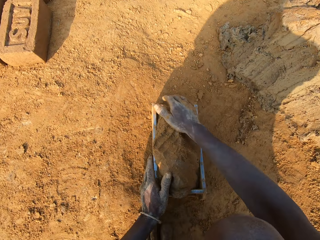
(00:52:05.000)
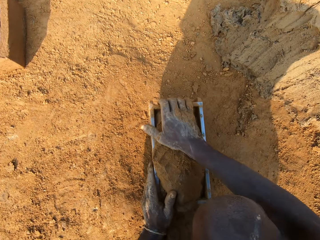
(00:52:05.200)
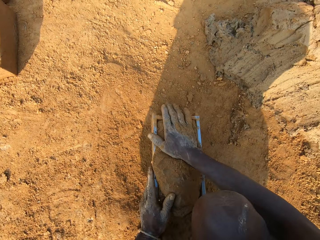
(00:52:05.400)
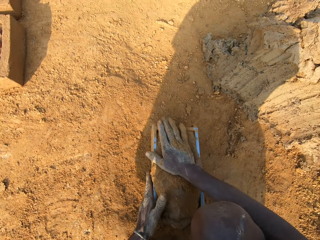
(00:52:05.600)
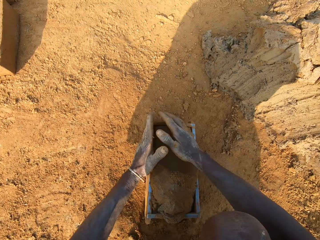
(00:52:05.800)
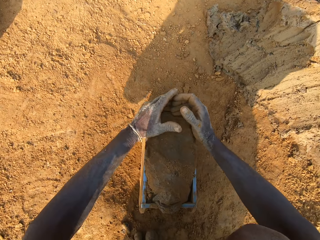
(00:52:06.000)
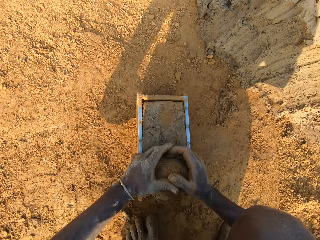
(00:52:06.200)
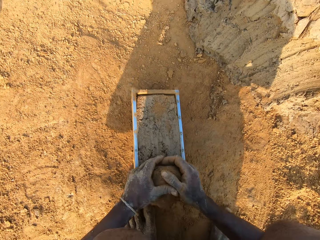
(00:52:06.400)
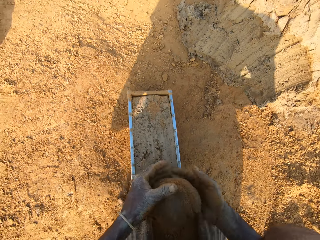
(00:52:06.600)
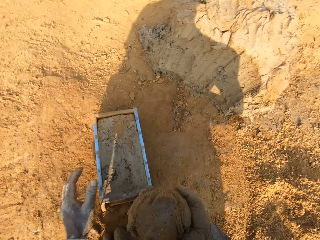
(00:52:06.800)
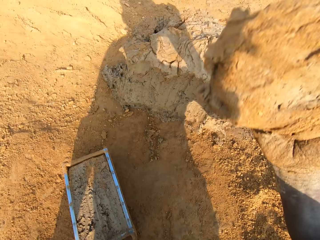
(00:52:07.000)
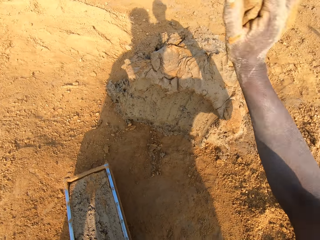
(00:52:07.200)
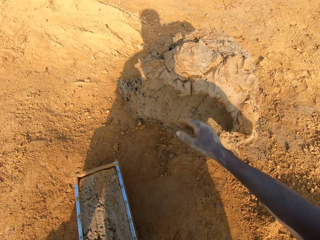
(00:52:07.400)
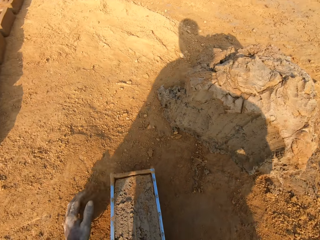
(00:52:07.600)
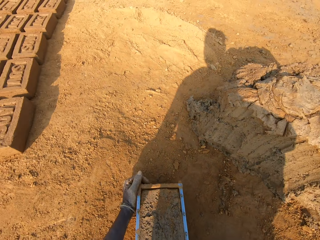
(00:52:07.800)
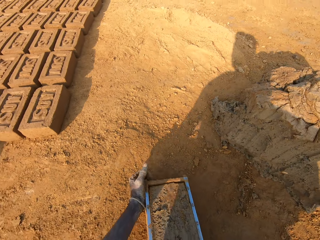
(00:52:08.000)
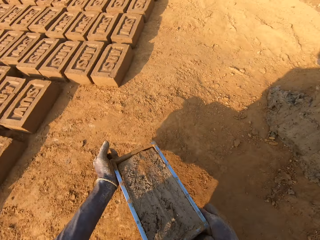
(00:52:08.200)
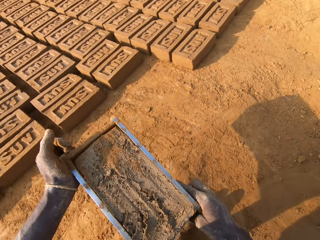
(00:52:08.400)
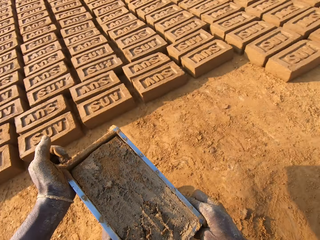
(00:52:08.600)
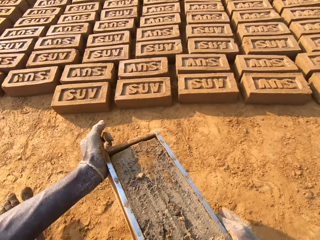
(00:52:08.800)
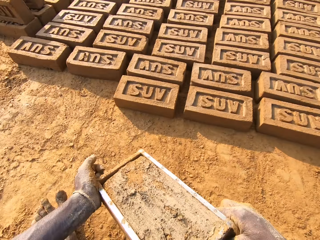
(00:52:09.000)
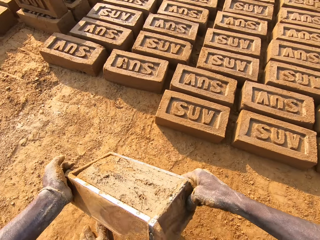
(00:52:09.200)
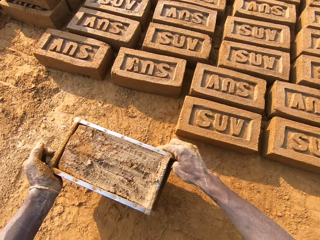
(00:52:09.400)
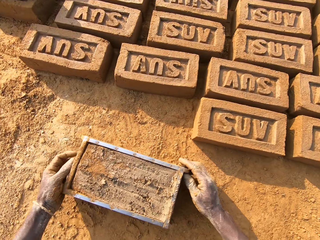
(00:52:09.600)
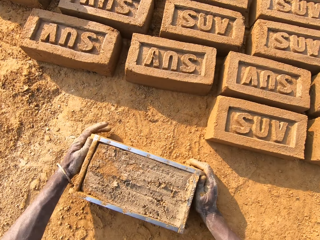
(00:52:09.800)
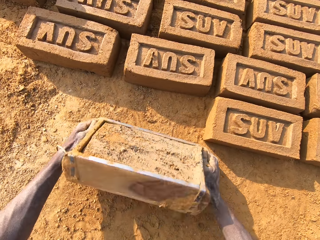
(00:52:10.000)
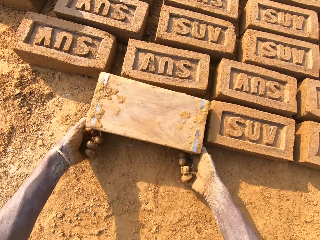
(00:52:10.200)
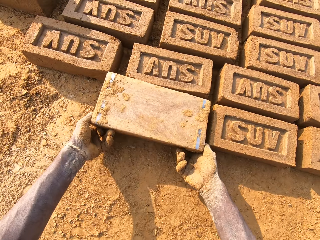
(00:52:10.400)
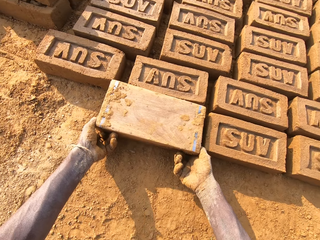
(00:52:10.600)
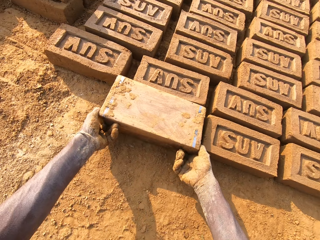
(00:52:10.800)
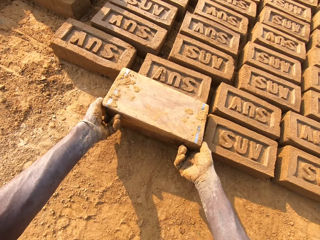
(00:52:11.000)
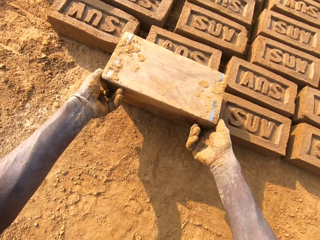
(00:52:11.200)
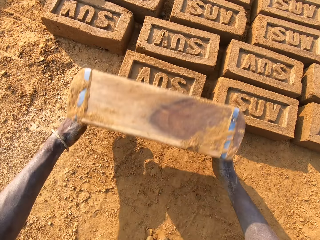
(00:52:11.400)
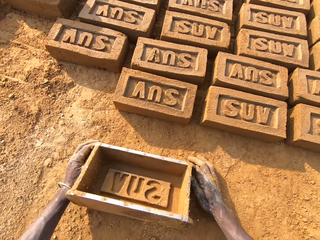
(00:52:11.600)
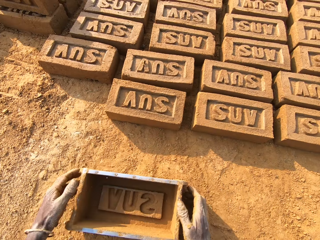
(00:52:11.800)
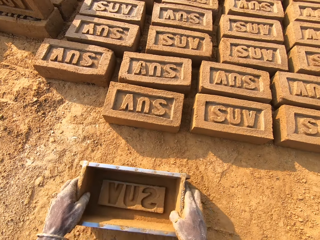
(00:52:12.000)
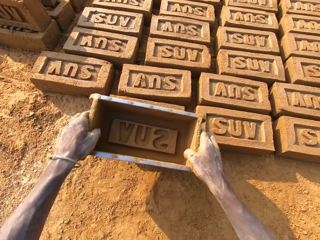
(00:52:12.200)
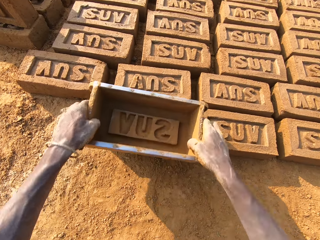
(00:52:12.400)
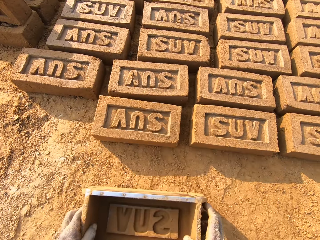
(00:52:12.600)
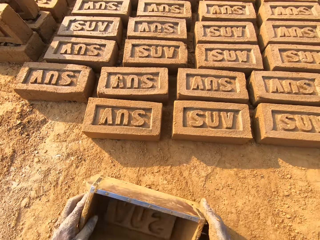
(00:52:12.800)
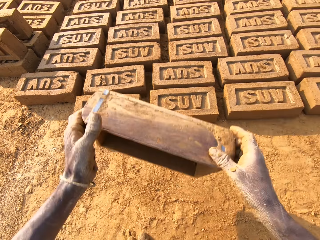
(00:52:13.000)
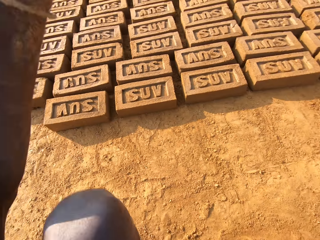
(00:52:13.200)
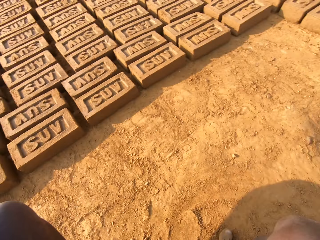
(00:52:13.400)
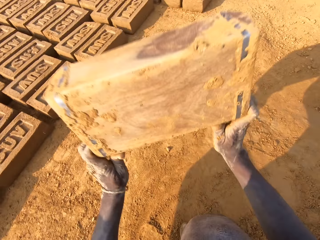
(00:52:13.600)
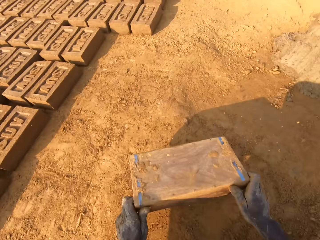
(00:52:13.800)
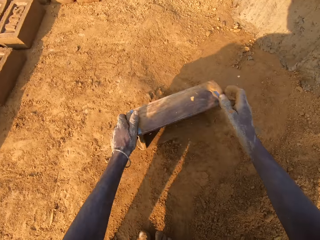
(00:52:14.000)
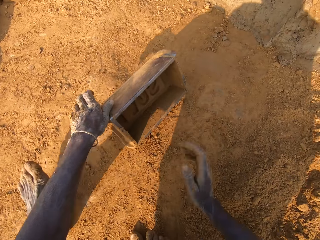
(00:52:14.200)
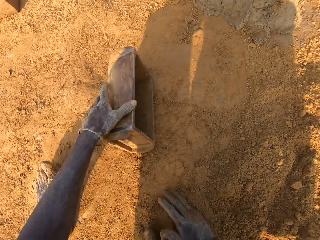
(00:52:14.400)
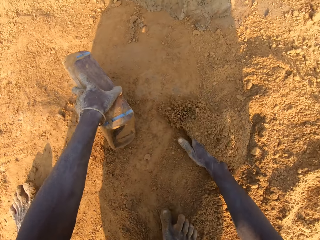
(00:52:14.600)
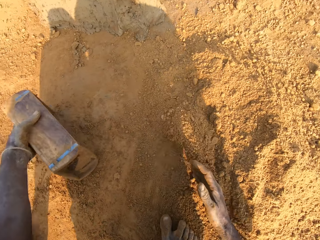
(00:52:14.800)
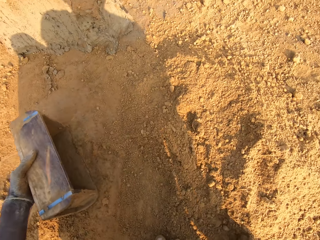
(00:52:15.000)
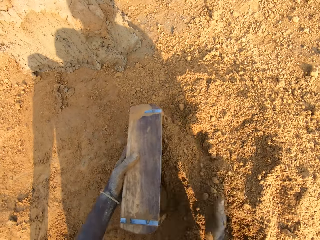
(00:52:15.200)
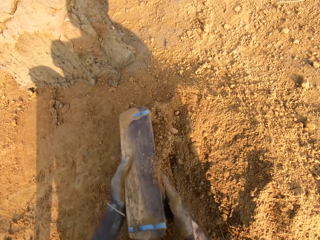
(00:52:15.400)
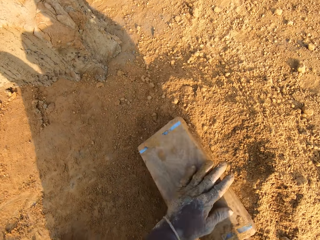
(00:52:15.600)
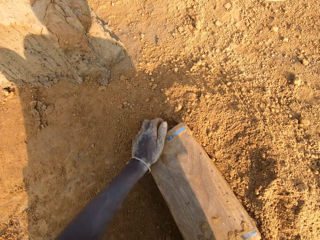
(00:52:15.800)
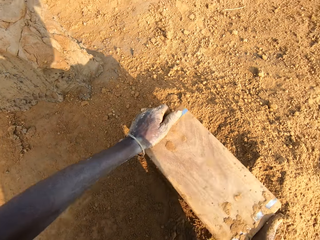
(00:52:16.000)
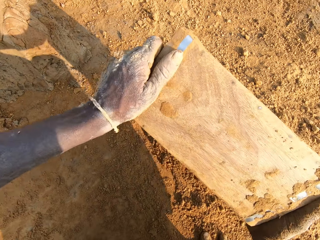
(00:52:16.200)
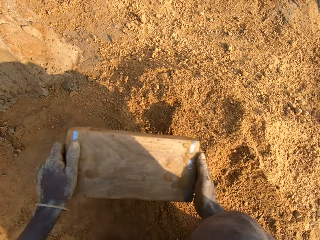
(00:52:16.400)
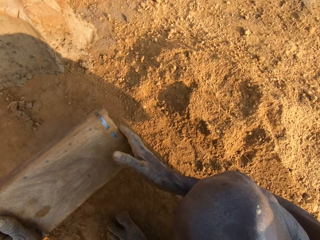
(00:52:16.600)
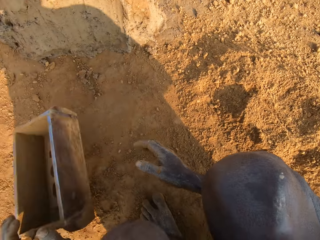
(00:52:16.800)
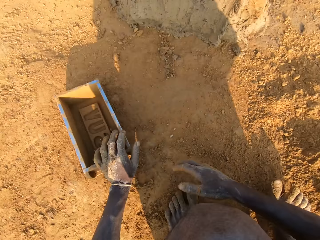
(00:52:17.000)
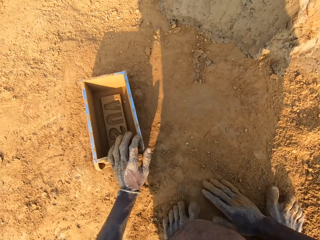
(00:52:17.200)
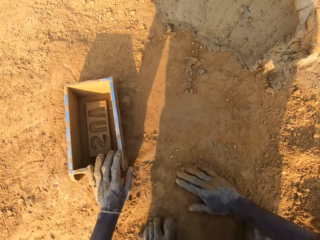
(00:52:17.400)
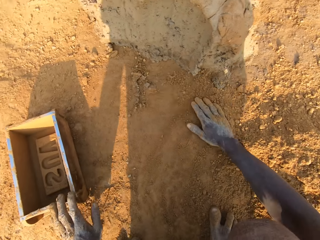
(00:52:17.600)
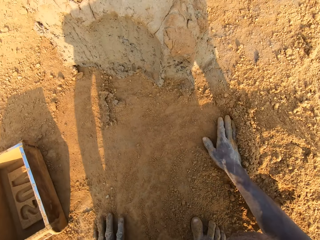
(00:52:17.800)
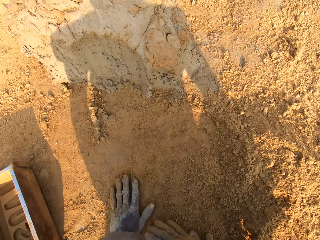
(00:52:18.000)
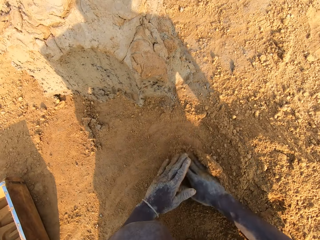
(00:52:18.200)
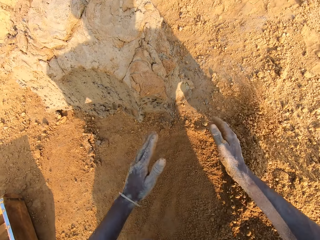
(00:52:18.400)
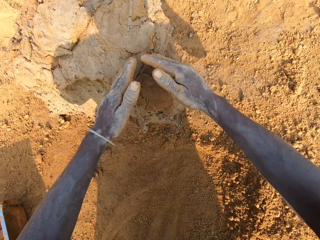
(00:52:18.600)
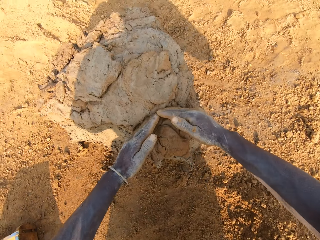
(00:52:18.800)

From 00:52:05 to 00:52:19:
The camera wearer levels the mud or mortar. He scrapes the mortar from the brick mold with his hands. He sticks the mud to the mud. He drops the portion of mortar in his hands on the heap of mortar. He moves the brick mold closer to the bricks aligned on the ground. He puts down the brick mold. He lays the brick. He flips the brick mold upside down. He removes the brick mold from the brick. He puts down the brick mold. He taps the brick with the brick mold in his hands. He lifts the brick mold. He hits the brick mold on the ground. He moves to the sandy area. He packs sand or soil into the brick mold. He pours the sand in the brick mold on the ground. He puts the brick mold on the ground. He slides his hands on the ground. He spreads the soil.

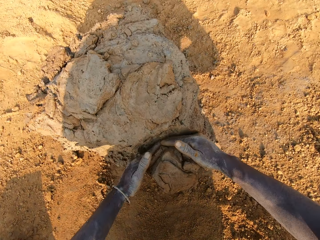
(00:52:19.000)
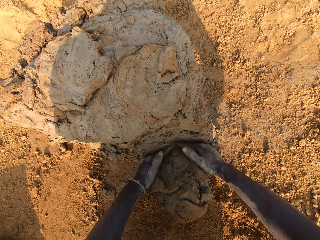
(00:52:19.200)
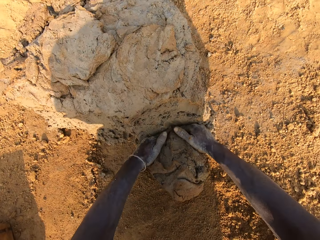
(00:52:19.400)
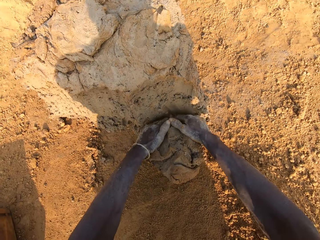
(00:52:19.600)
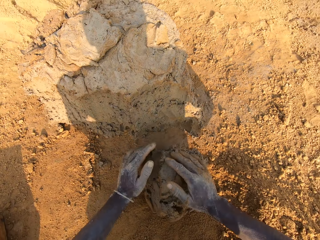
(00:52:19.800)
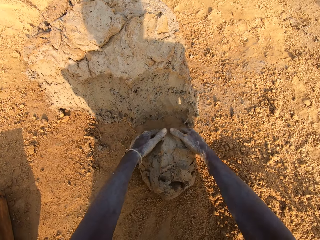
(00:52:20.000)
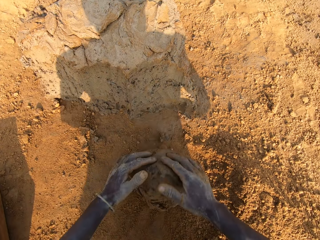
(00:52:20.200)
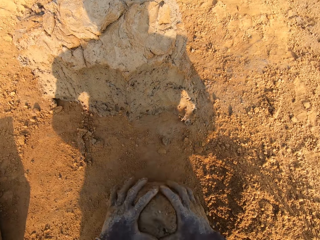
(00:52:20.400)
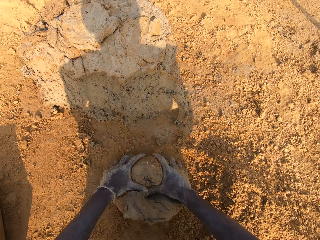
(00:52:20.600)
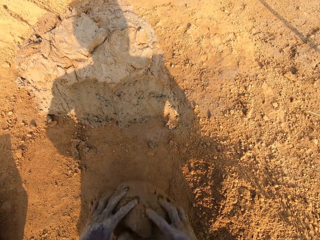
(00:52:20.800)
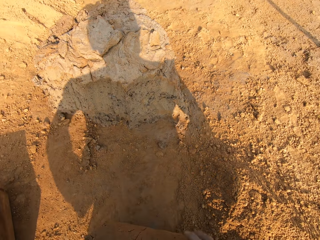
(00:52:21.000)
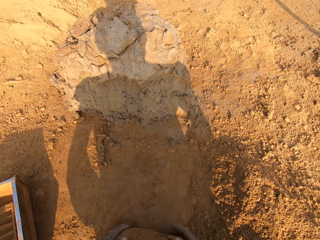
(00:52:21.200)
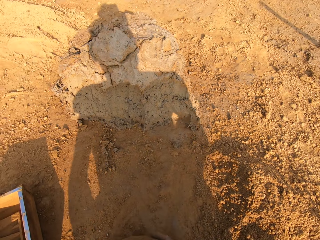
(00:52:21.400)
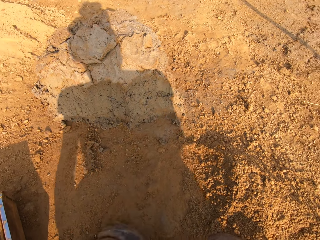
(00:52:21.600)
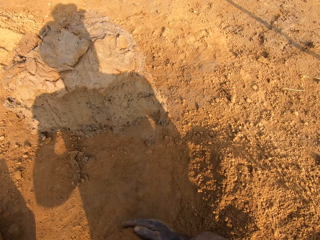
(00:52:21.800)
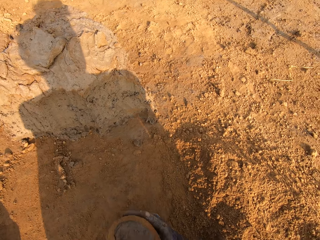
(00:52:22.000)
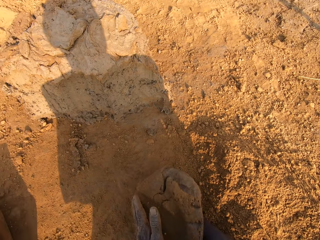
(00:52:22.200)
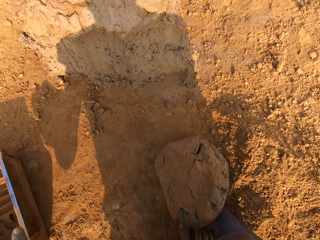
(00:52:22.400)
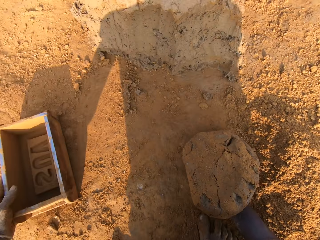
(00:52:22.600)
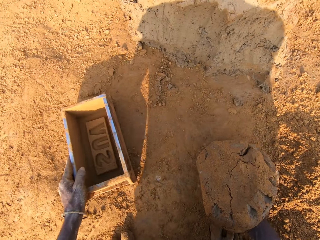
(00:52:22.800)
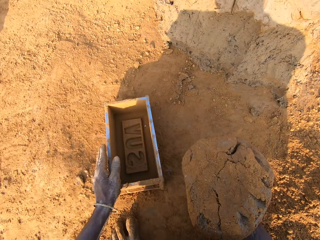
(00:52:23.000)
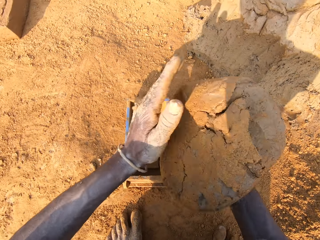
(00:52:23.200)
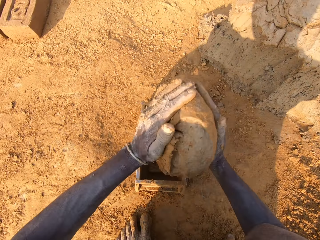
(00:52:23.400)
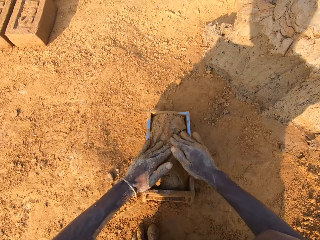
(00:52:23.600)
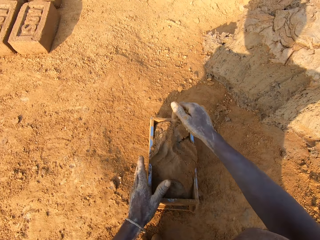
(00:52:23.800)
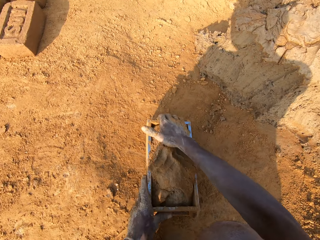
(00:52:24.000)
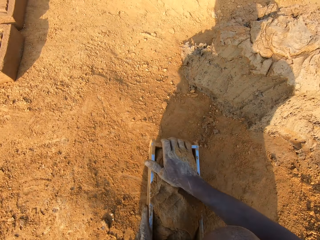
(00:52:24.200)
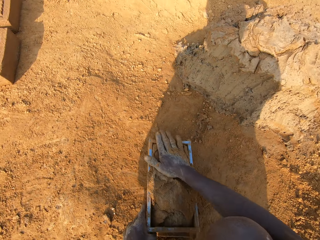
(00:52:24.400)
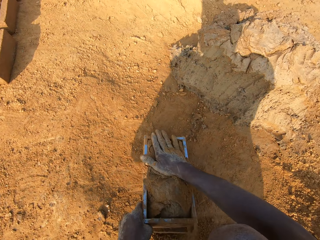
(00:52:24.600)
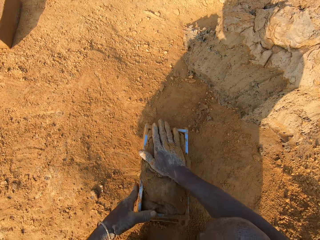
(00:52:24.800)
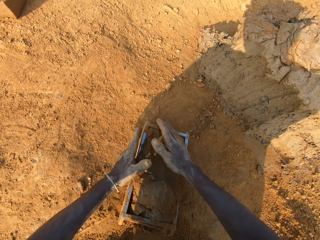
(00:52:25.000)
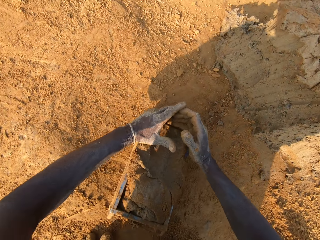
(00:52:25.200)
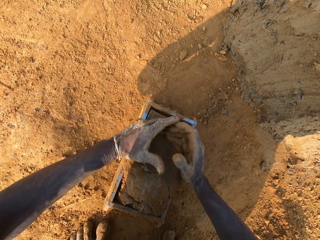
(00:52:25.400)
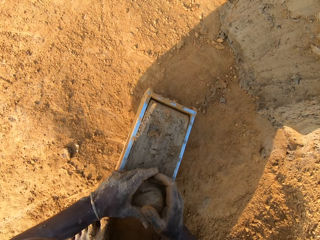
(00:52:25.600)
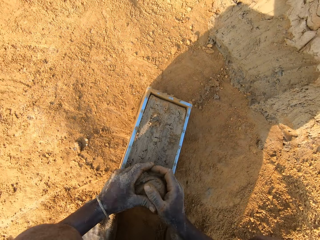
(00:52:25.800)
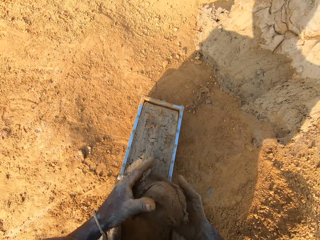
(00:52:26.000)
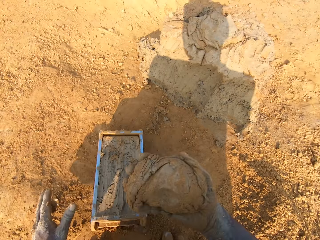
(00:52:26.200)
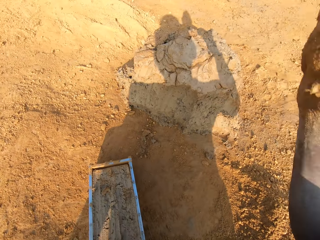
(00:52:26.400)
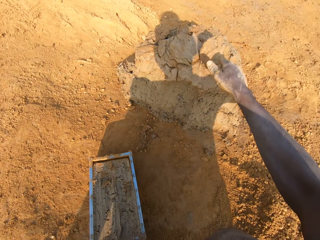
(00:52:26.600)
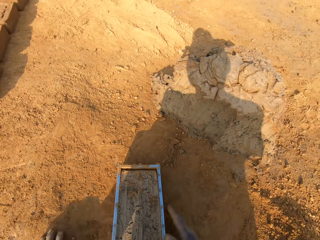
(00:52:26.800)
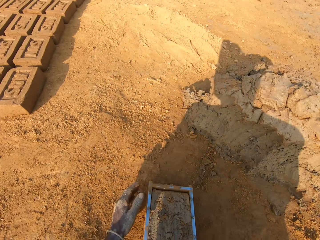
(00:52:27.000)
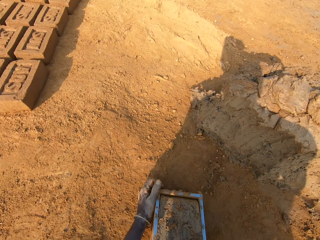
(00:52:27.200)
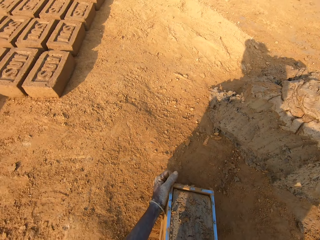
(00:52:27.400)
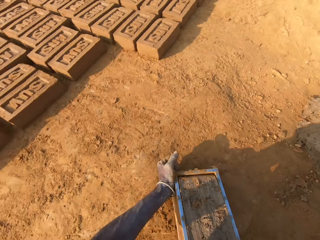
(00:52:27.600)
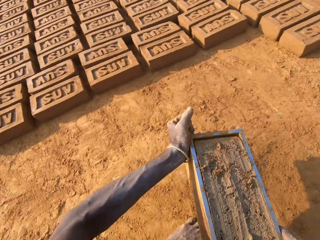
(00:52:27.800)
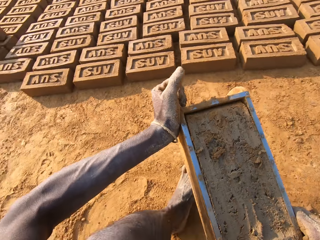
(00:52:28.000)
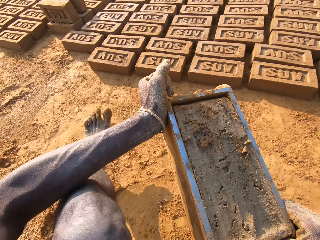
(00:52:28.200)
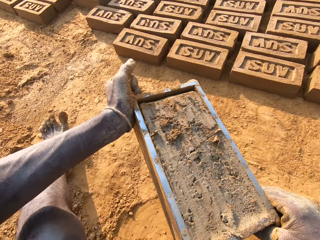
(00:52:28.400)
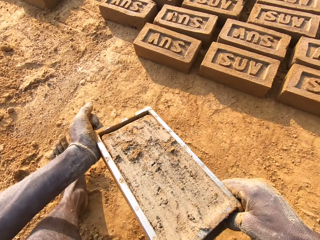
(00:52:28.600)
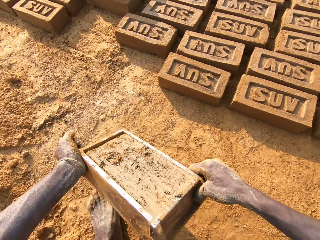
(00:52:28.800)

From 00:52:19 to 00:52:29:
The camera wearer cuts out a portion of mortar or mud from the heap of mortar with hands. He molds the mortar on the ground. He adjusts the brick mold closer with his left hand. He loads the mortar into the brick mold. He levels the mud. He scrapes the mortar from the brick mold with his hands. He sticks the mud to the mud. He drops the portion of mortar in his hands on the heap of mortar. He moves the brick mold closer to the bricks aligned on the ground.
